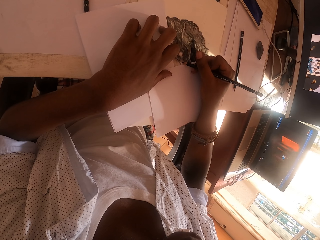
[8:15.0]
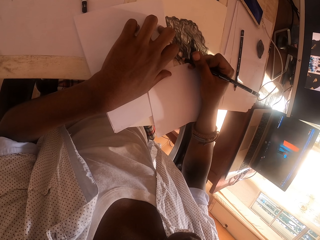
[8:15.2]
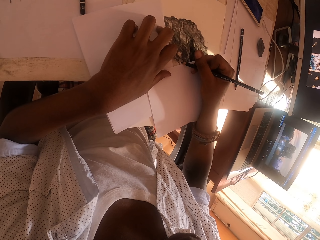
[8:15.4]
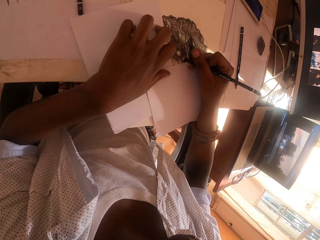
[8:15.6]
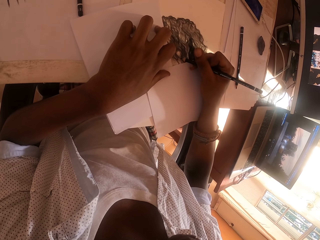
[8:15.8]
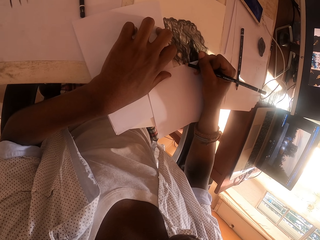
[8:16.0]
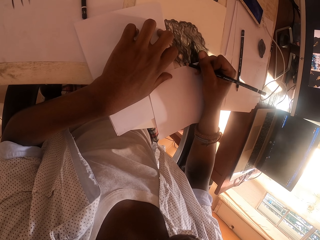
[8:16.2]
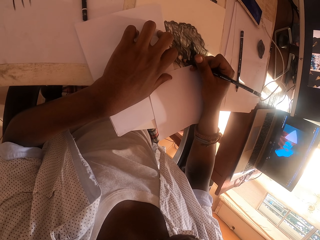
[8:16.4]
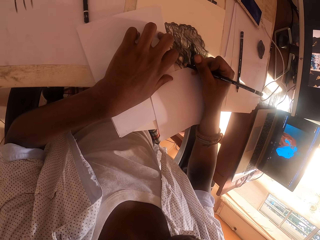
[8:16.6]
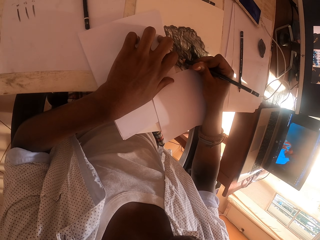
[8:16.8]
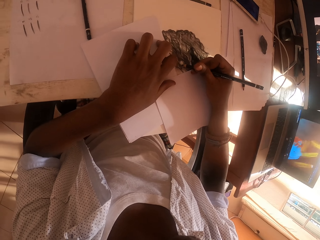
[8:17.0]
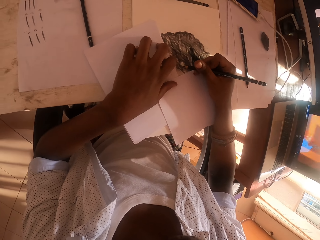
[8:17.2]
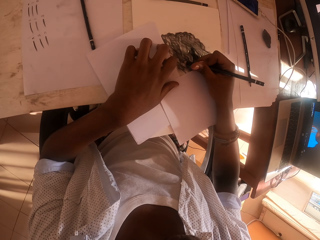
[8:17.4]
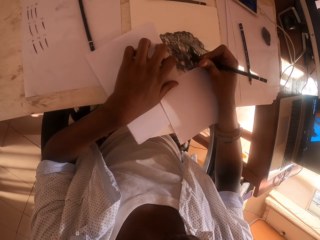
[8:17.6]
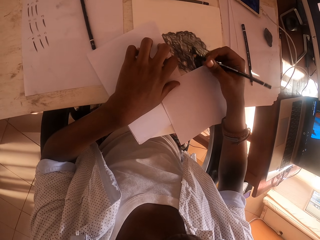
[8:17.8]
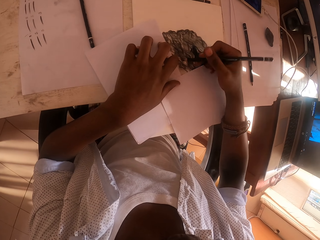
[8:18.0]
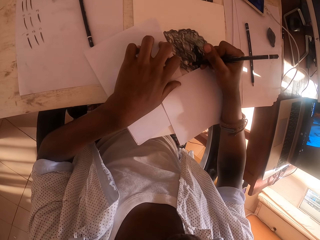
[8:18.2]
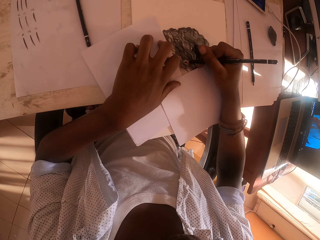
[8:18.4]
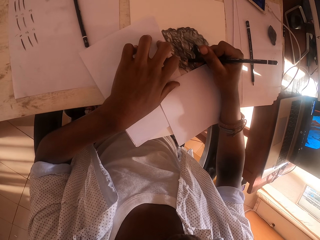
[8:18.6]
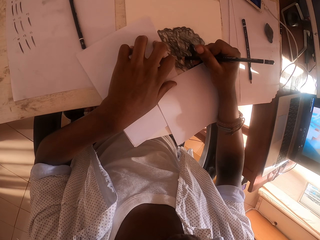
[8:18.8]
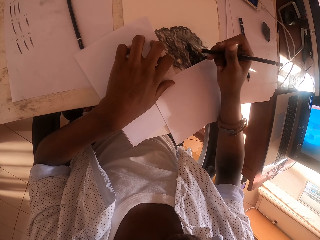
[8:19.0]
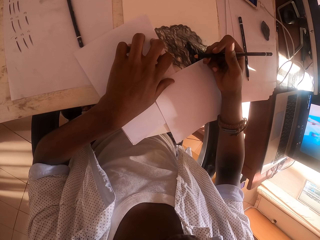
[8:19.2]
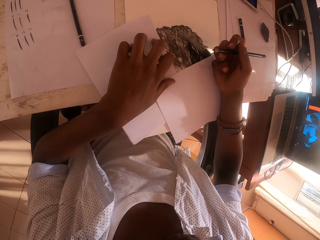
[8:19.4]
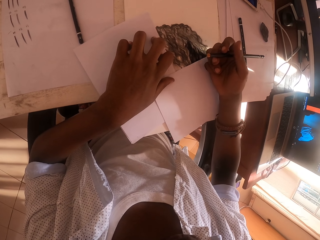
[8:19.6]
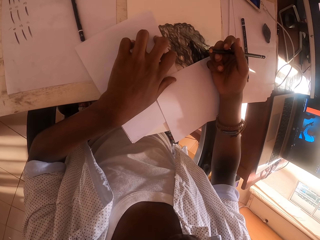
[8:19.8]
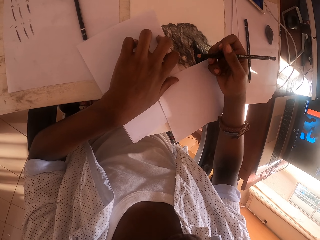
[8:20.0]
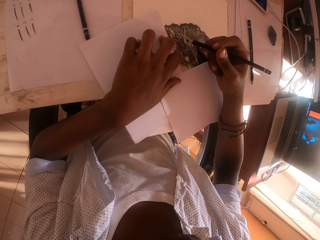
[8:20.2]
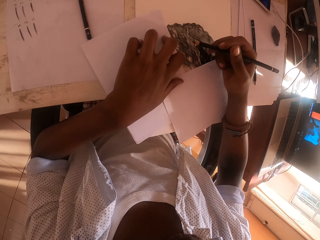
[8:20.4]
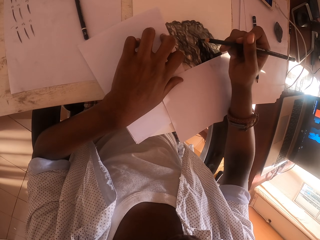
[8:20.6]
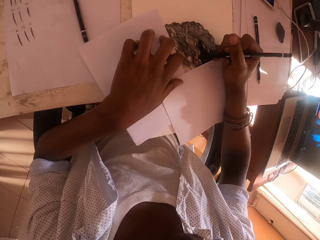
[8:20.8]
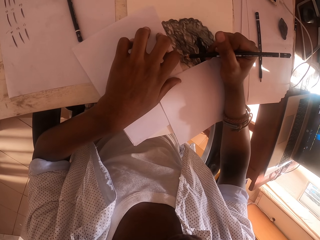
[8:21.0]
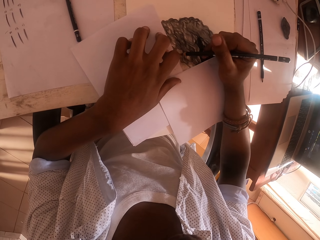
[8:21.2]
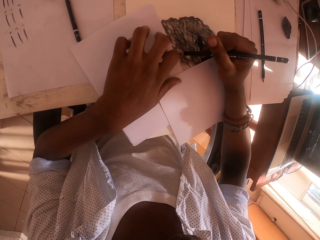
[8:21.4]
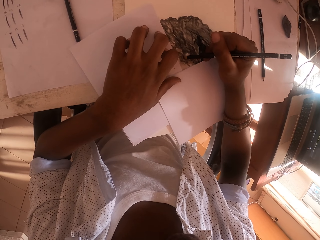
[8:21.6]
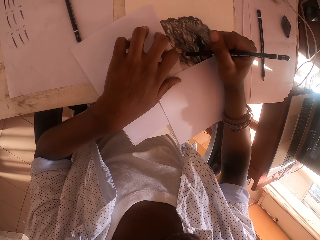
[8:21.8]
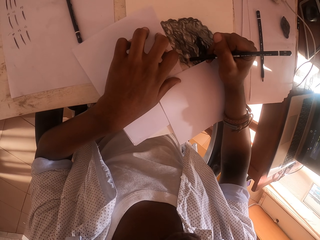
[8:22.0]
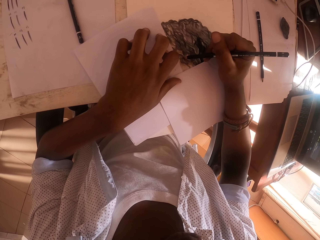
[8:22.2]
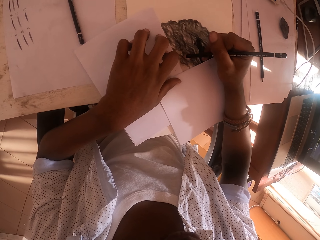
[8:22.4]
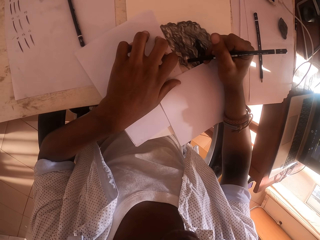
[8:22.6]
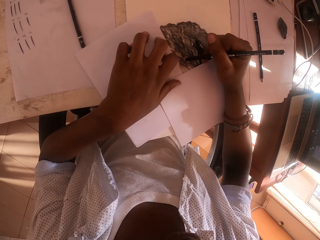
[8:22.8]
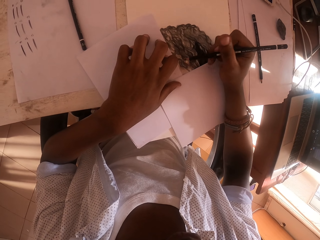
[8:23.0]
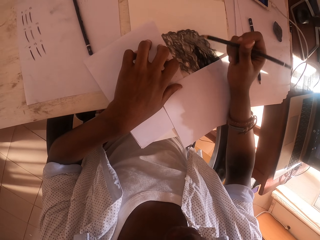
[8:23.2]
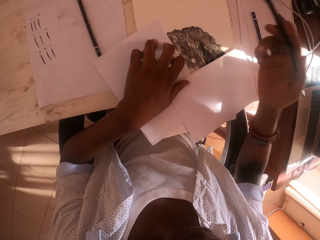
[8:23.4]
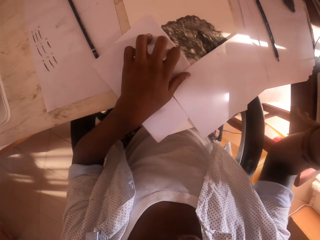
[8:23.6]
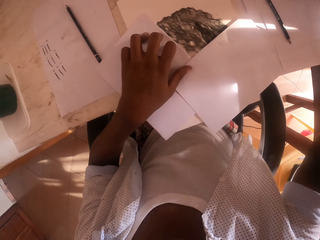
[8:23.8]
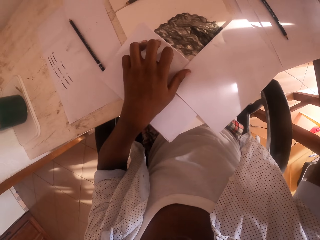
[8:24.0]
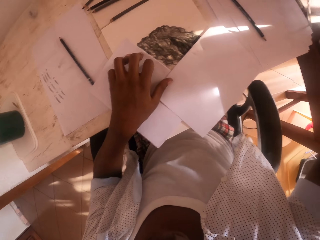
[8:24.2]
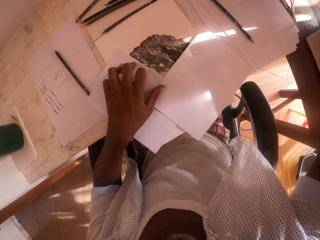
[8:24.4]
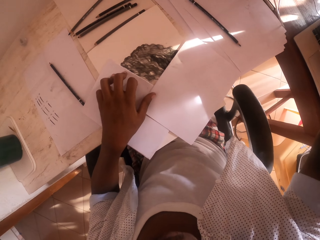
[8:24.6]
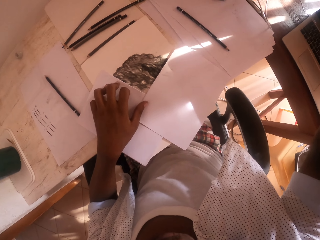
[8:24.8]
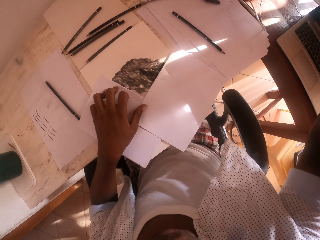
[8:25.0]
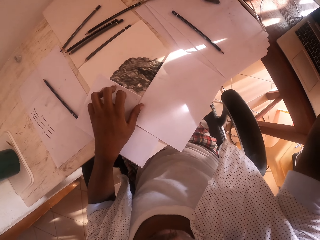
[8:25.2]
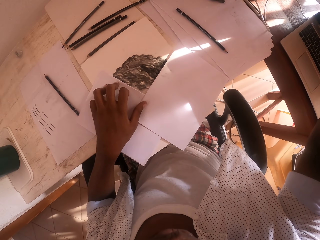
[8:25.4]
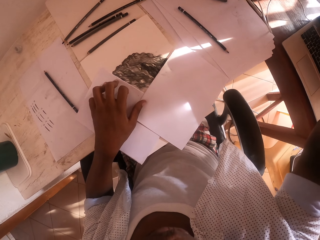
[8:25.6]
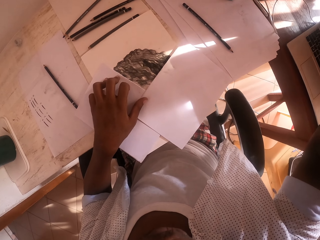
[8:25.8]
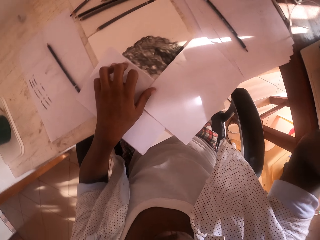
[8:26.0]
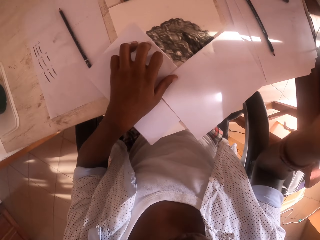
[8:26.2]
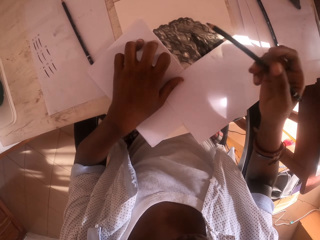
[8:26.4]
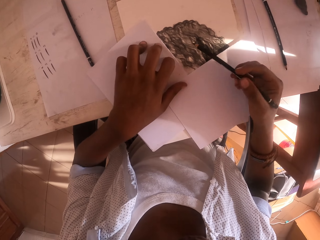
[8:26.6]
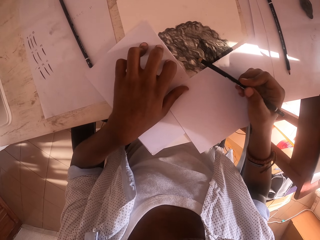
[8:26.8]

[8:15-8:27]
The camera wearer does something. He adjusts the camera on his face.

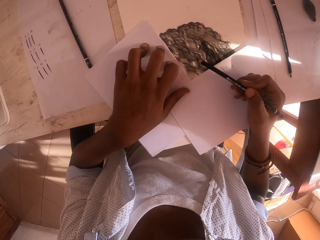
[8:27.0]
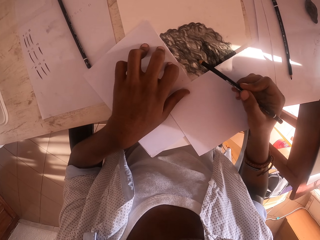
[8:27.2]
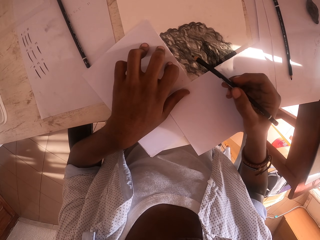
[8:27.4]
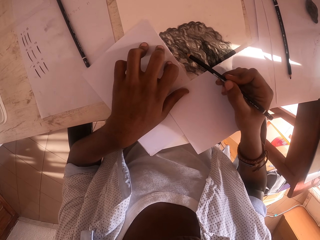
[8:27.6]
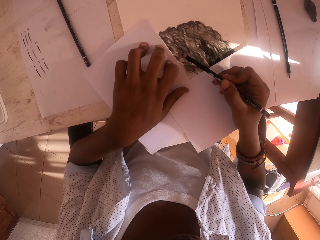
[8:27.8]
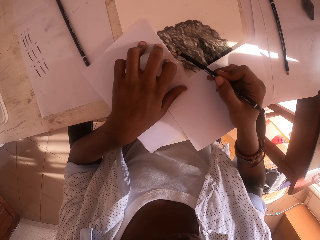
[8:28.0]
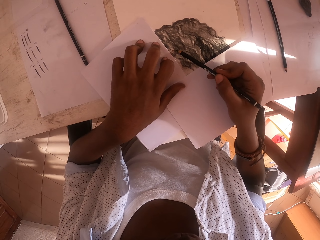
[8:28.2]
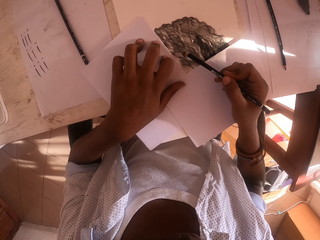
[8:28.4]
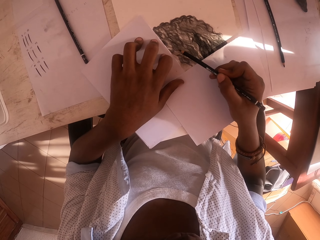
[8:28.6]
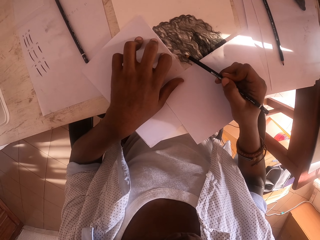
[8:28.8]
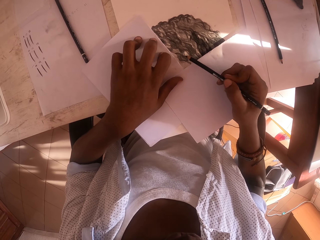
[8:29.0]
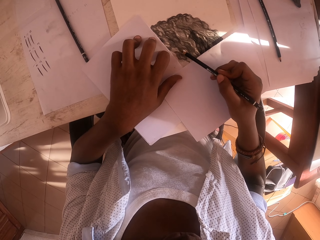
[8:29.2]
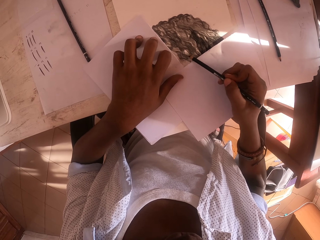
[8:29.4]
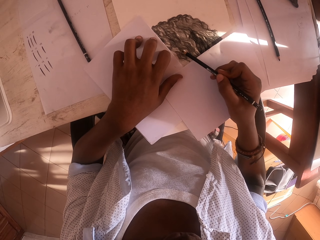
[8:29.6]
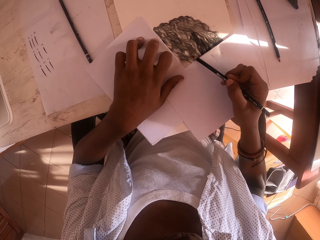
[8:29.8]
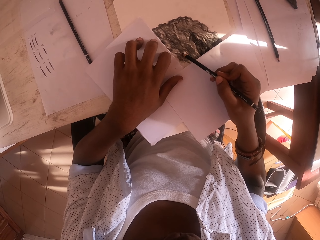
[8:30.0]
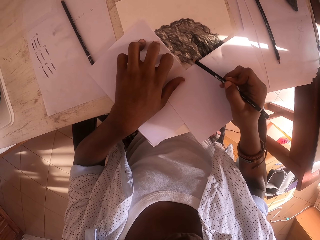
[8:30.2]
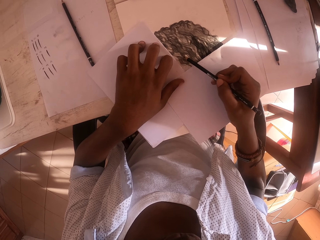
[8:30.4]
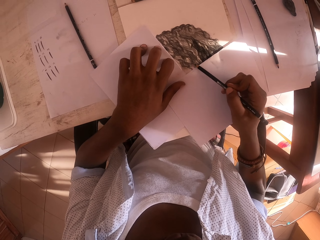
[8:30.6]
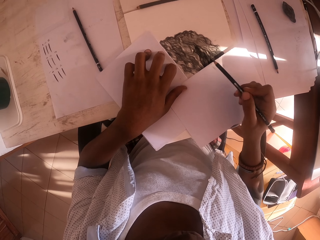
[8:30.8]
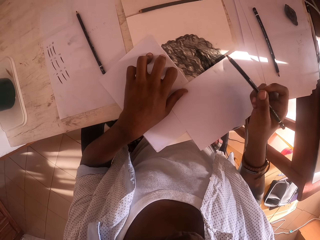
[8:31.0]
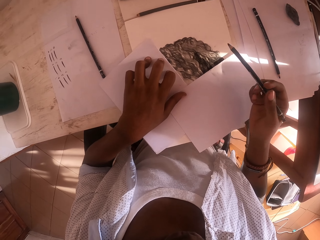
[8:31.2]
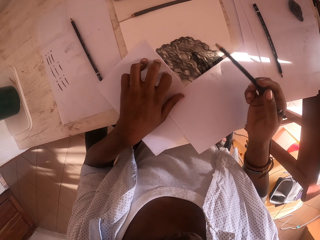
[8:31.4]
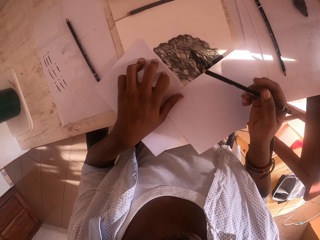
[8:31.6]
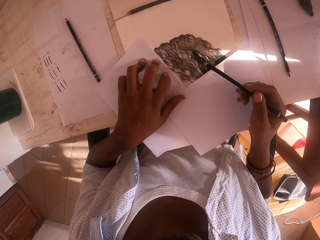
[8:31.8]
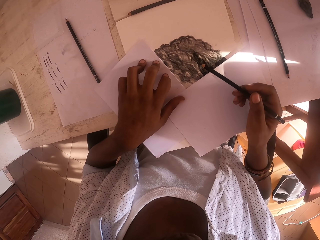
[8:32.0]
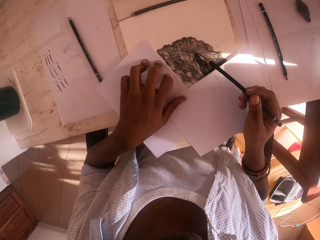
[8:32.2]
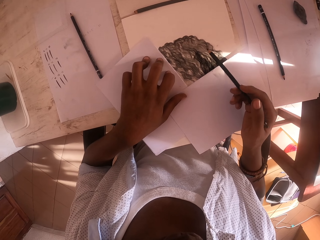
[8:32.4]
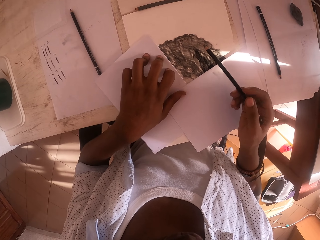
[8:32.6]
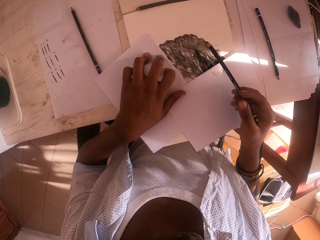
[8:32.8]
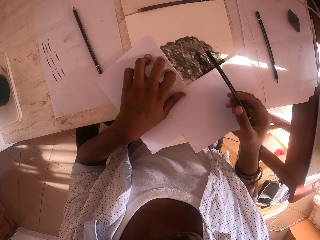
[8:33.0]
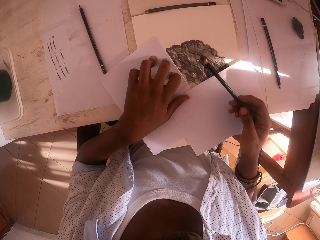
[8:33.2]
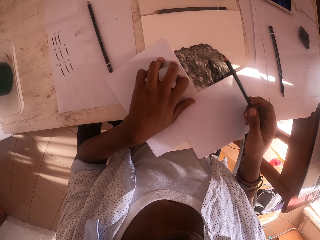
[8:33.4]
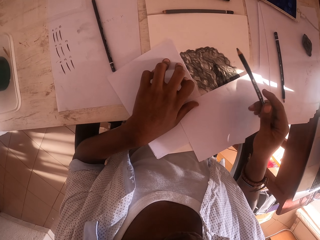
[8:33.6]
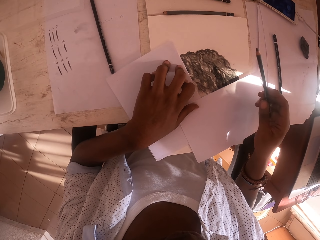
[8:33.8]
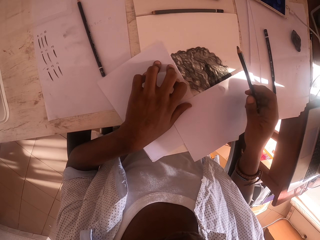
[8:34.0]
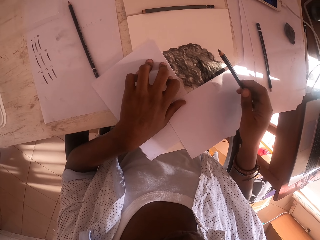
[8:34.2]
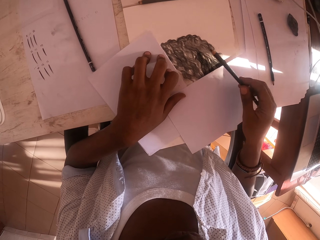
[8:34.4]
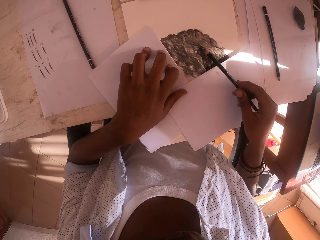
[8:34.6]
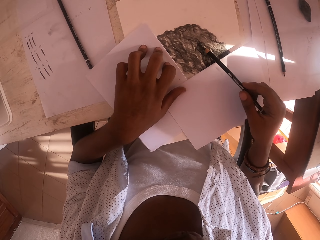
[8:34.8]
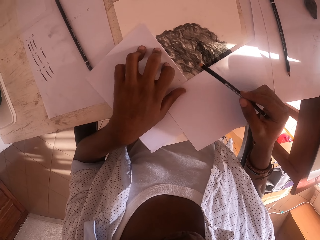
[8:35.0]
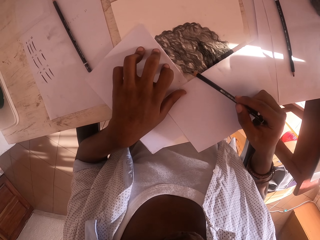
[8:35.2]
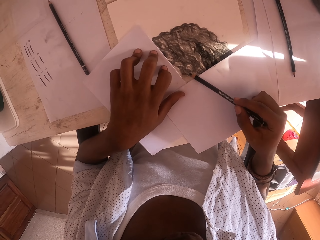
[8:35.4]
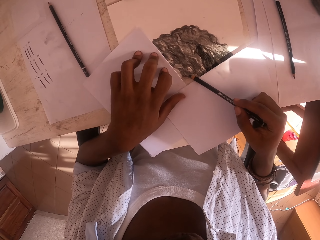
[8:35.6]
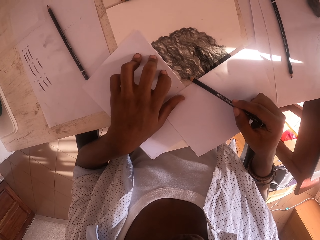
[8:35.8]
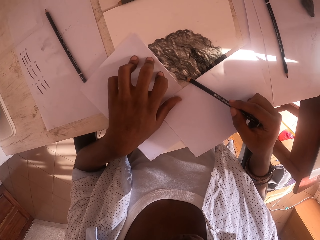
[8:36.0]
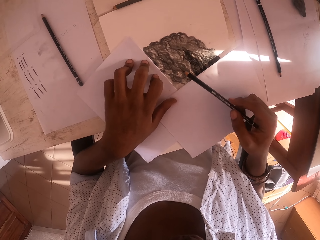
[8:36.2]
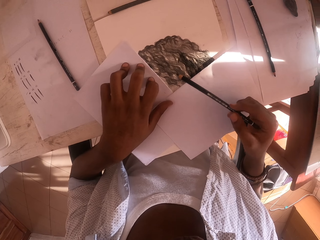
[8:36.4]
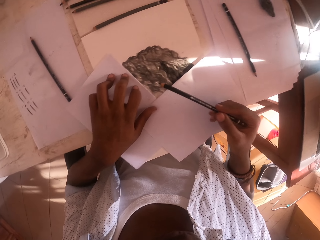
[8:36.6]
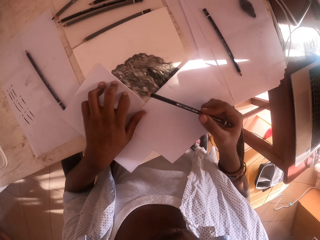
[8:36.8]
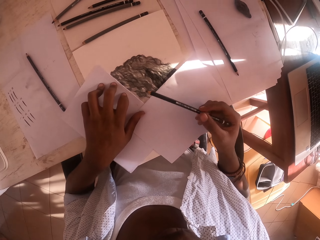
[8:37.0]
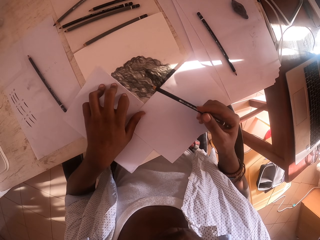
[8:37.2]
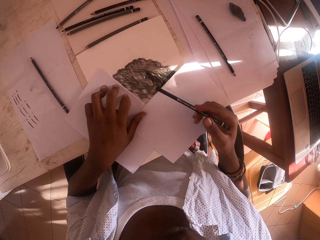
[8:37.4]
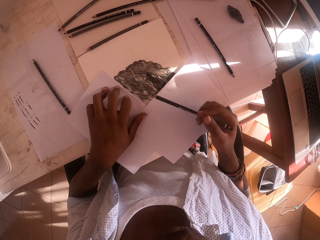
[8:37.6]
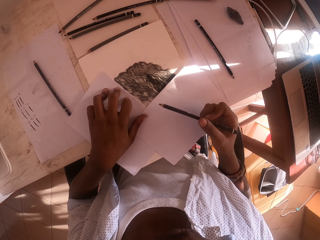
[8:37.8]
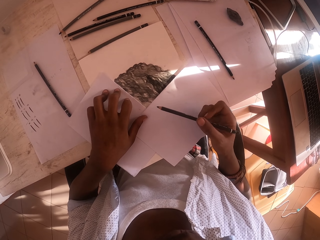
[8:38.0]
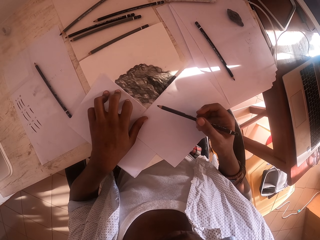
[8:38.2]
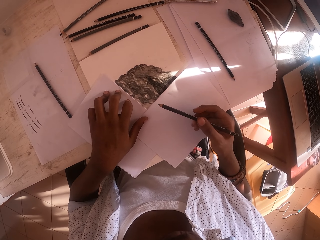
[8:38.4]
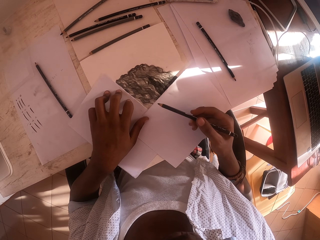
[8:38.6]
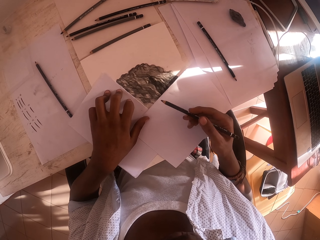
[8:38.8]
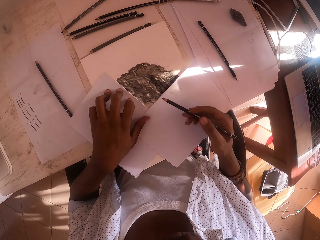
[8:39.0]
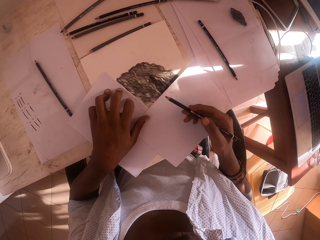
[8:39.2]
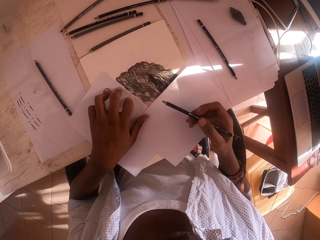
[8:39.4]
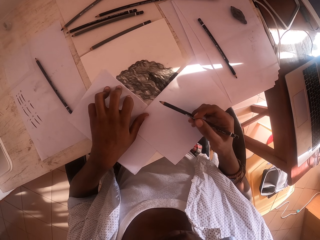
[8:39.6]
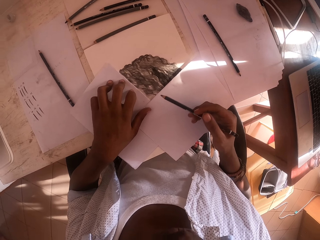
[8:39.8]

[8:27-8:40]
The camera wearer draws the sketch and colours the art with the color pencil. They look on.
